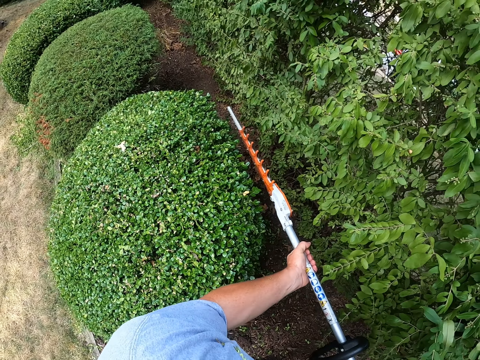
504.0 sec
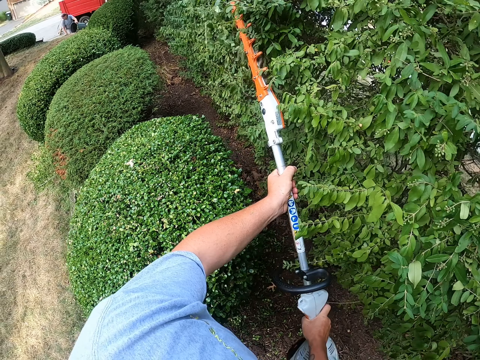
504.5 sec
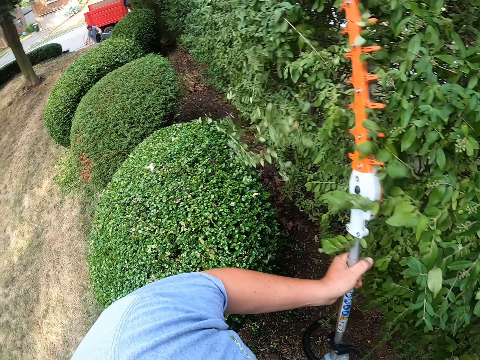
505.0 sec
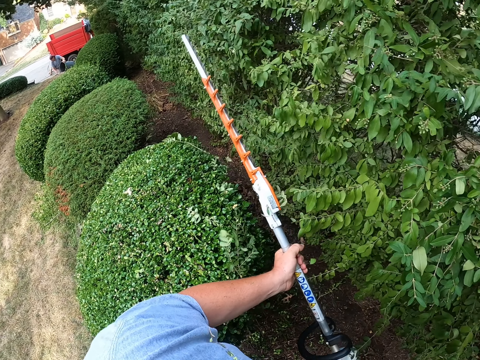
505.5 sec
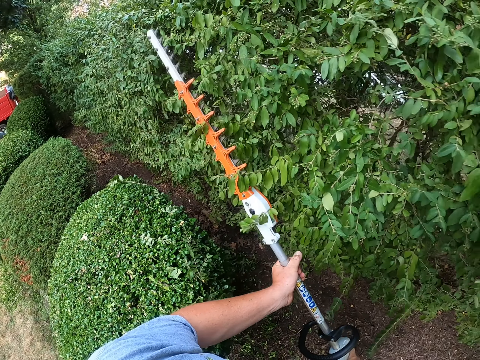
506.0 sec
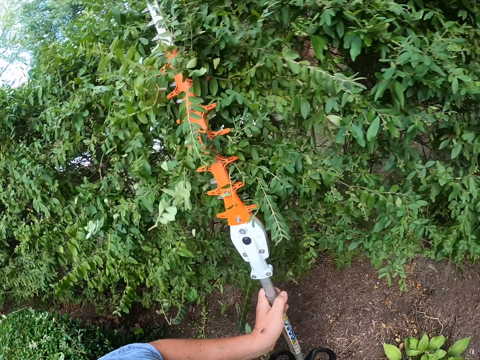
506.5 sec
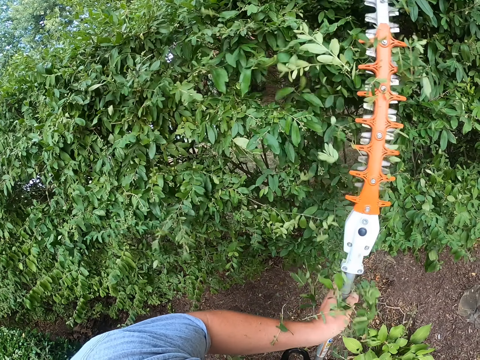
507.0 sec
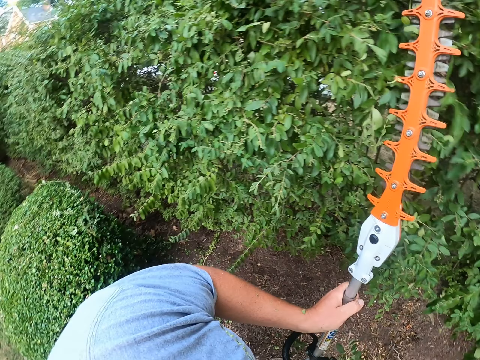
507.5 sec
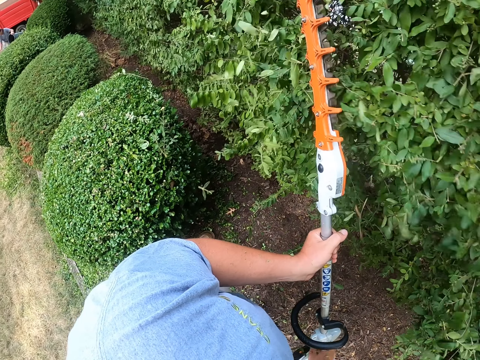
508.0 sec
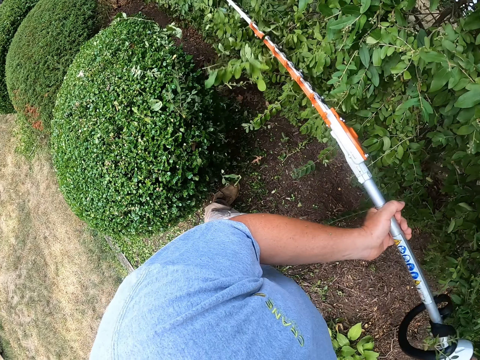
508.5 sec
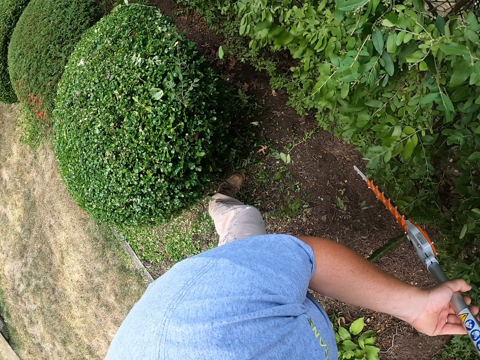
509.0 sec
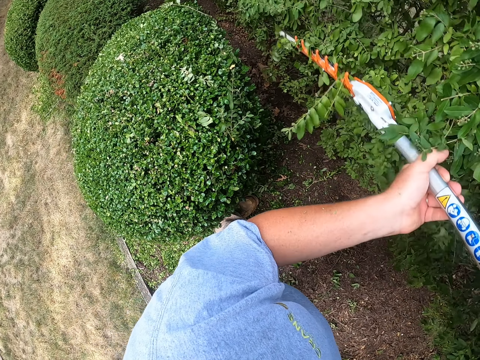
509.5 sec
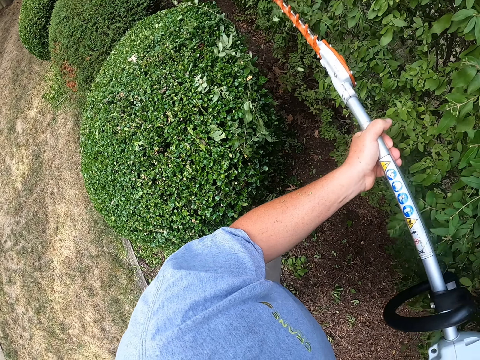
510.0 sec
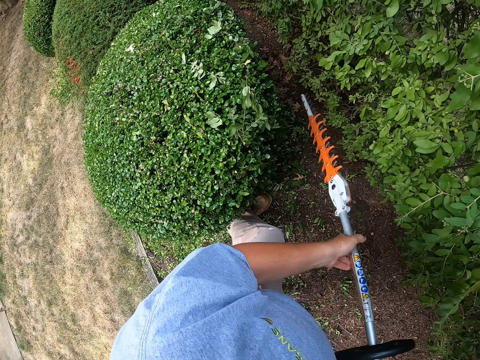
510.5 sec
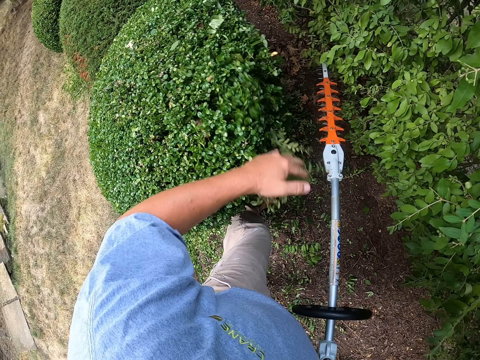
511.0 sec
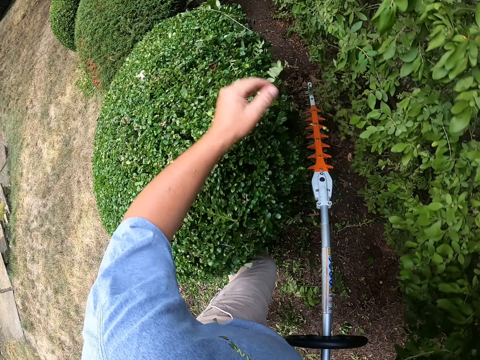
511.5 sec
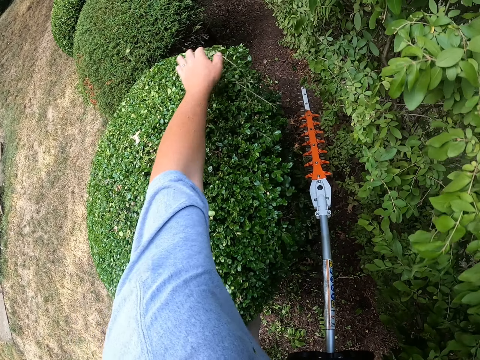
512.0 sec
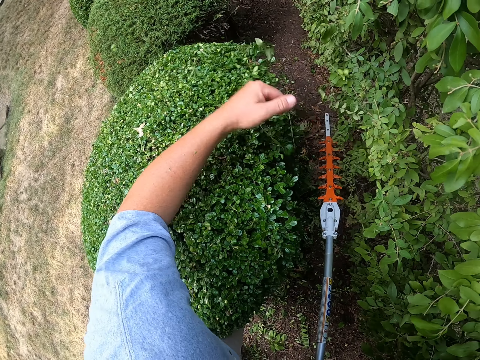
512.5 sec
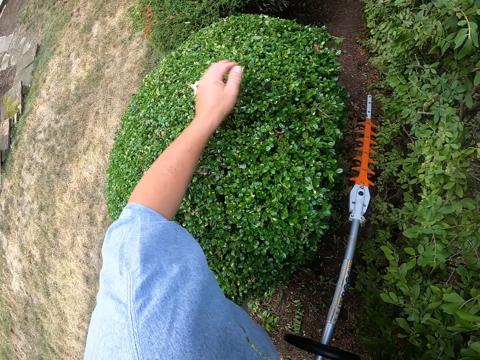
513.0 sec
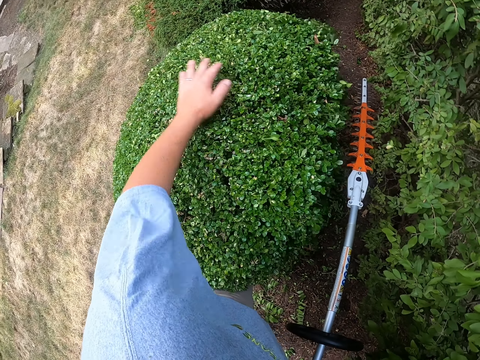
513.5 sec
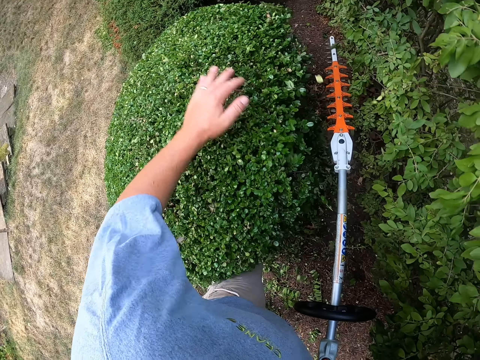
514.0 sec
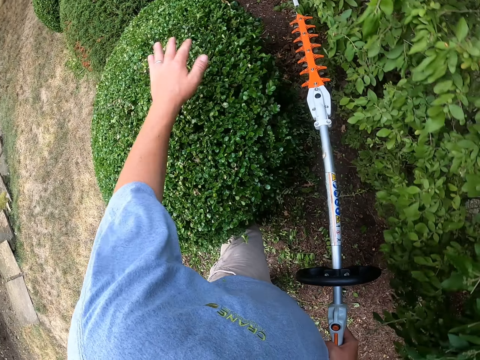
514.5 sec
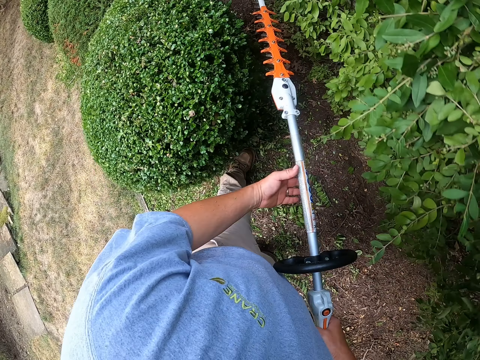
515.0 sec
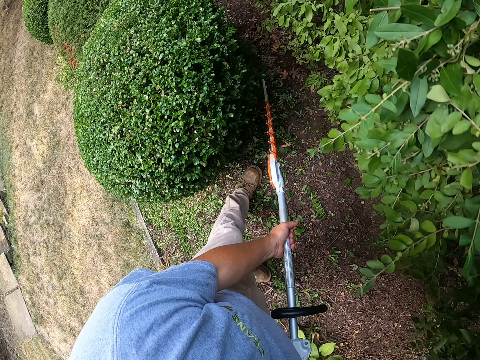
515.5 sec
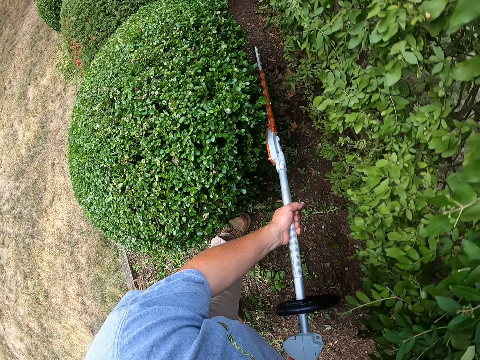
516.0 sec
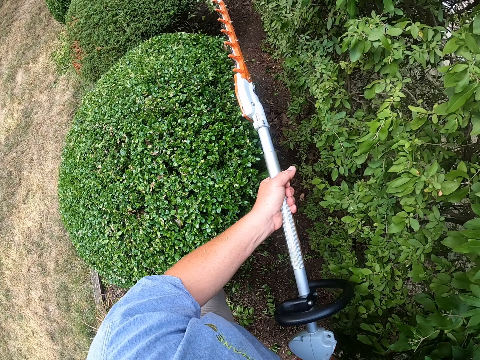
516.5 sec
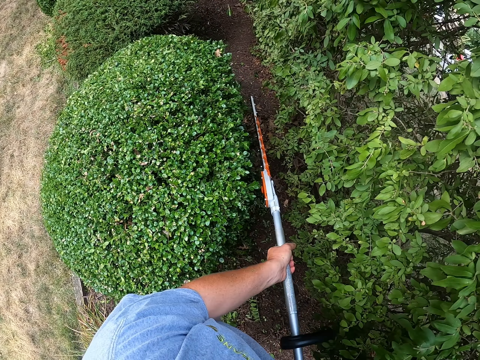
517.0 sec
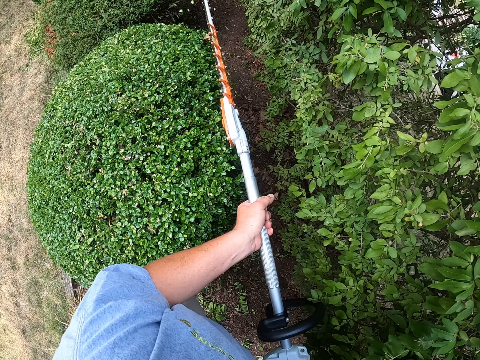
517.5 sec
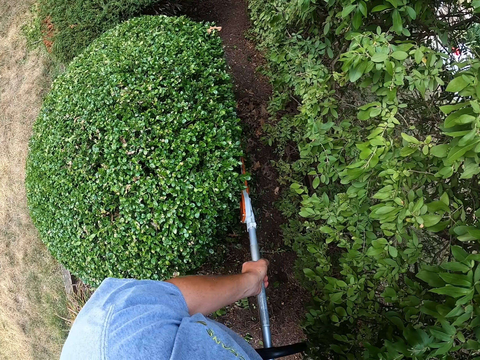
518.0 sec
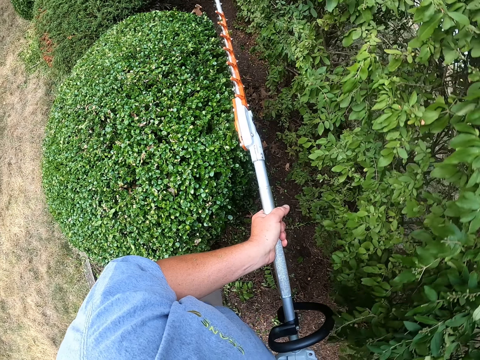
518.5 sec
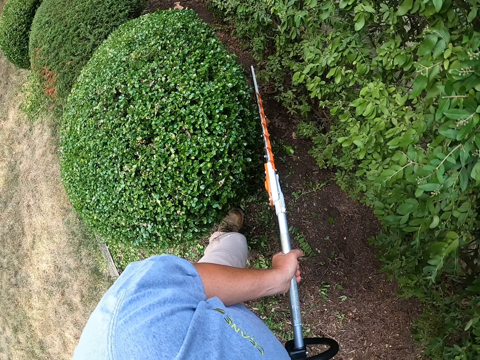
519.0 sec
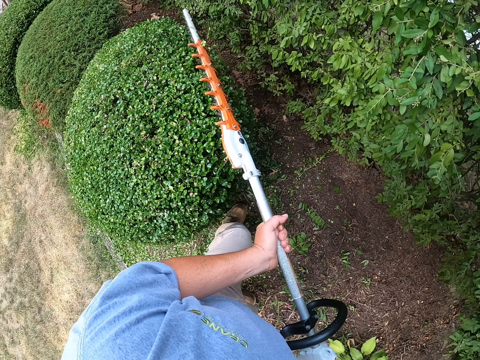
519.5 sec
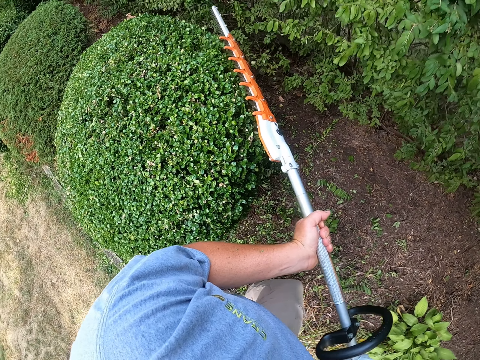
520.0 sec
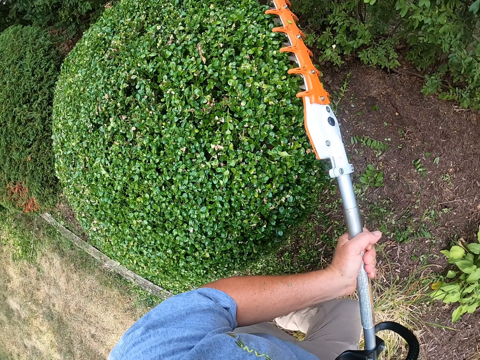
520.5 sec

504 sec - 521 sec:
The camera wearer trims a flower tree fence. He brushes leaves off a hedge with his left hand. He trims the hedge with a hedge trimmer.

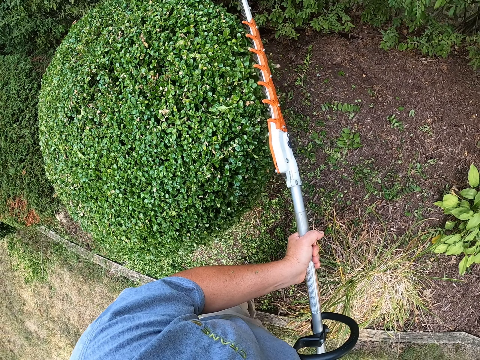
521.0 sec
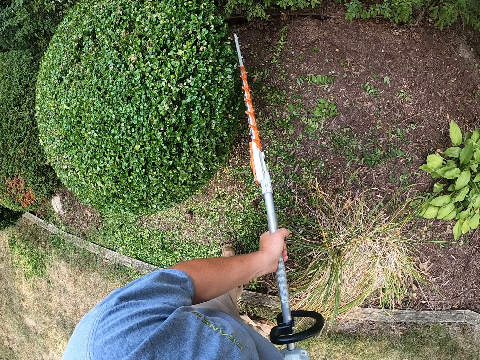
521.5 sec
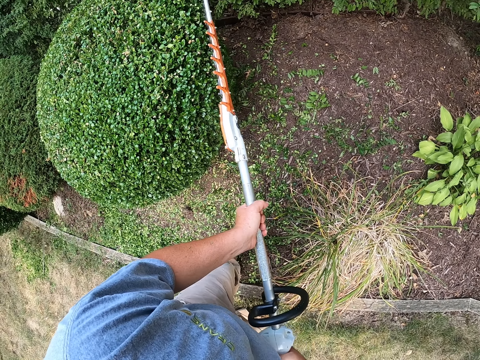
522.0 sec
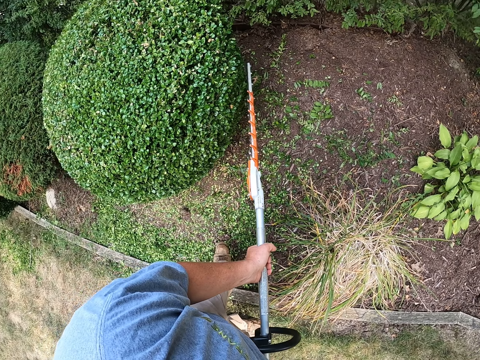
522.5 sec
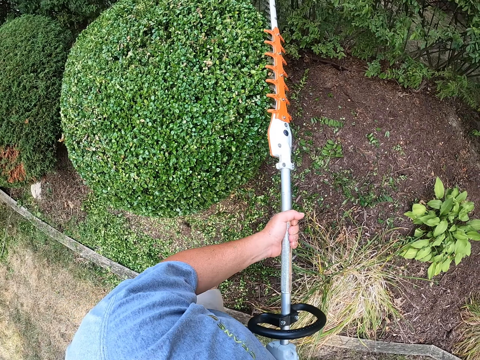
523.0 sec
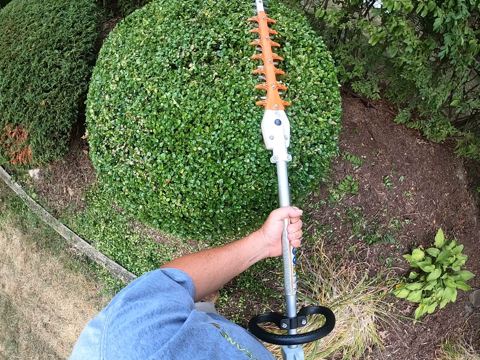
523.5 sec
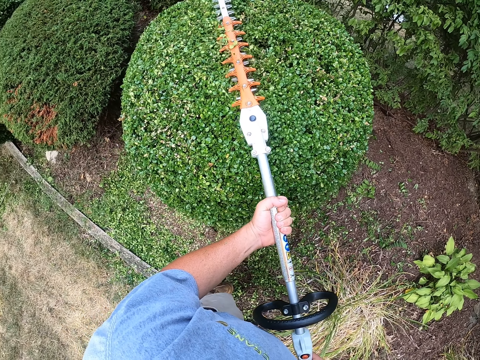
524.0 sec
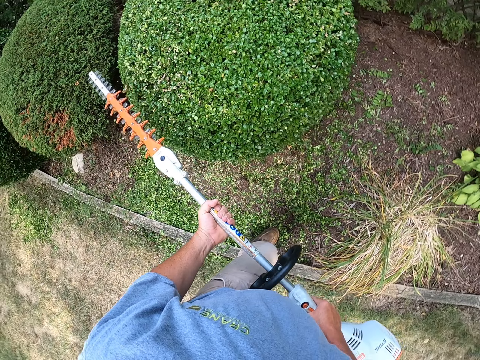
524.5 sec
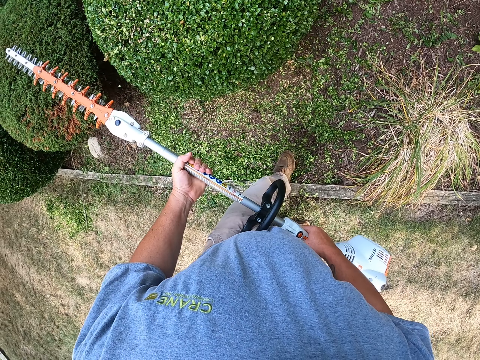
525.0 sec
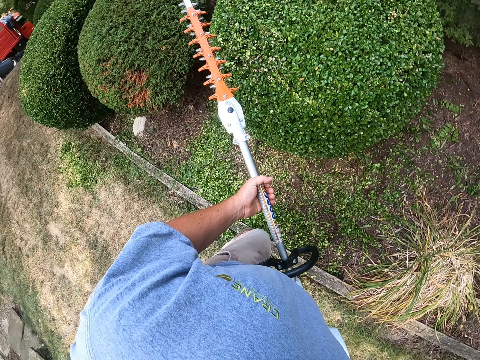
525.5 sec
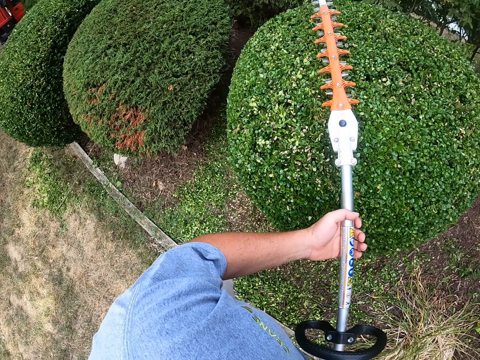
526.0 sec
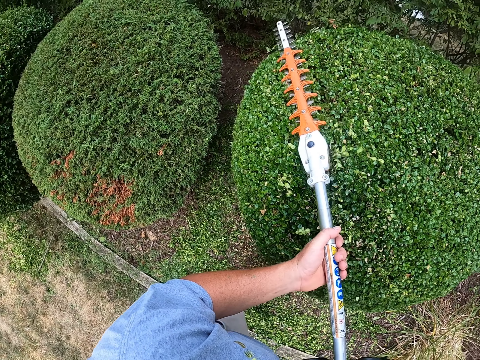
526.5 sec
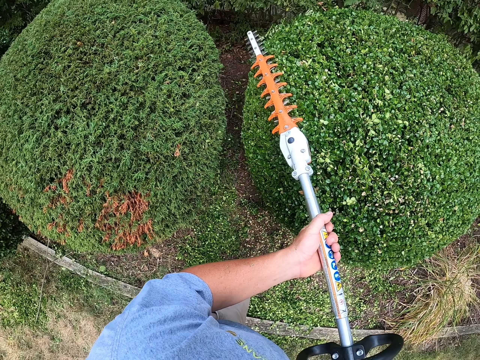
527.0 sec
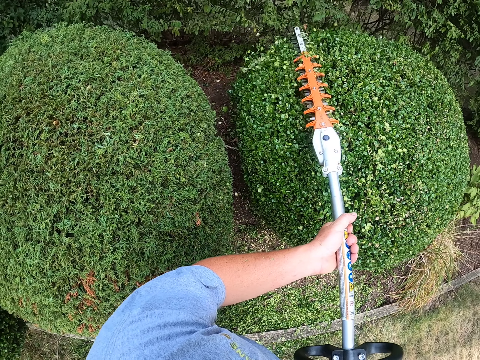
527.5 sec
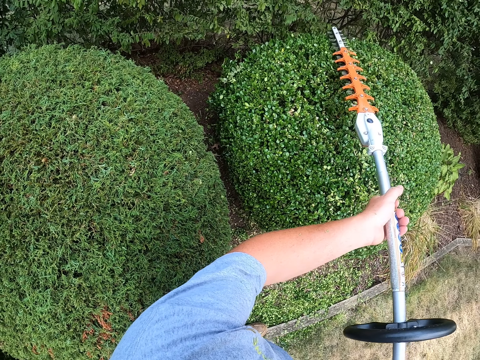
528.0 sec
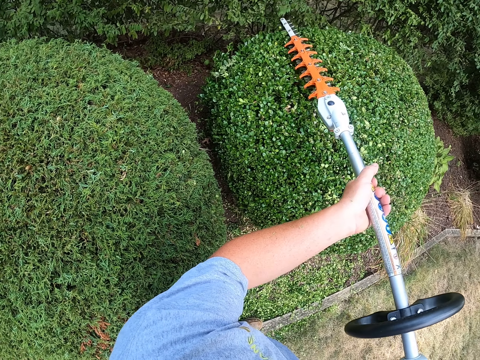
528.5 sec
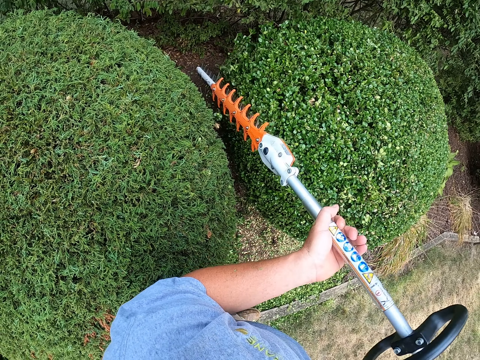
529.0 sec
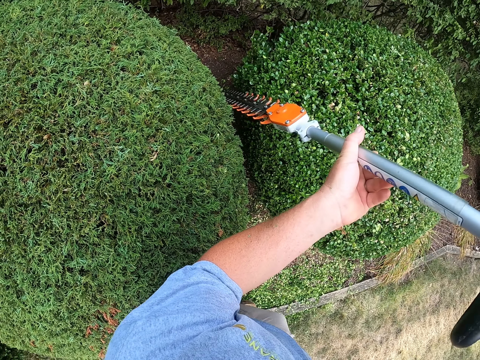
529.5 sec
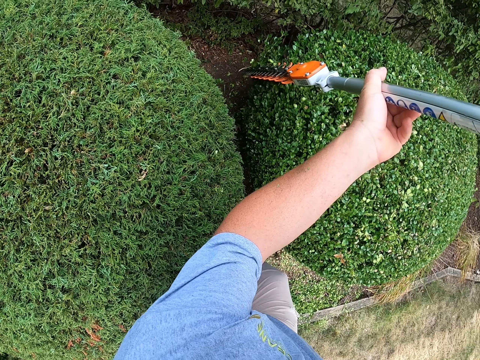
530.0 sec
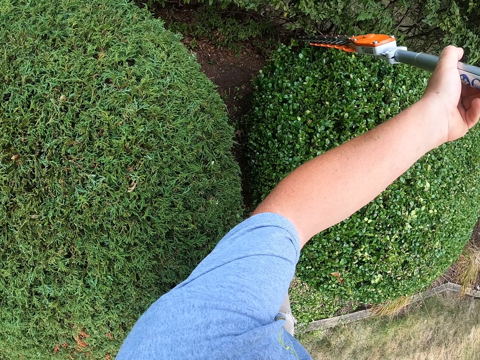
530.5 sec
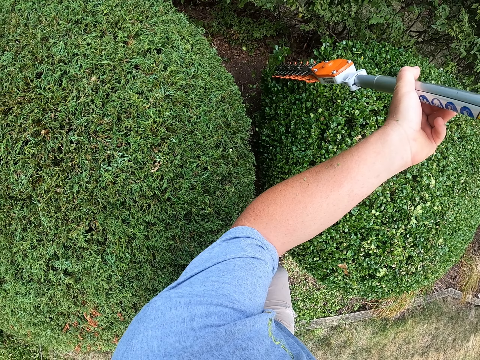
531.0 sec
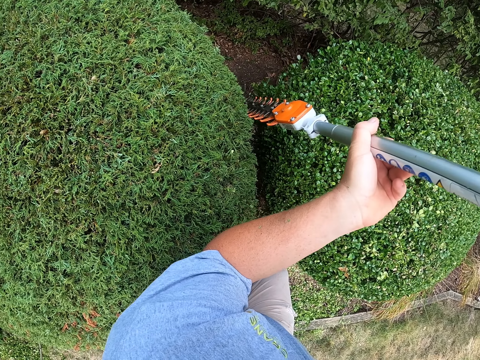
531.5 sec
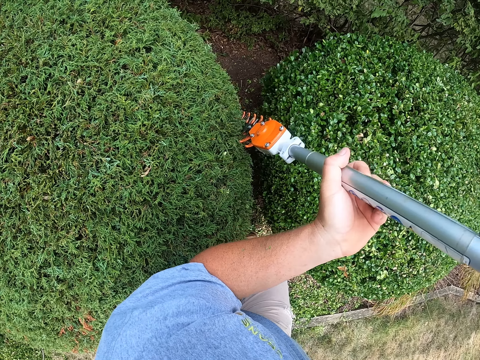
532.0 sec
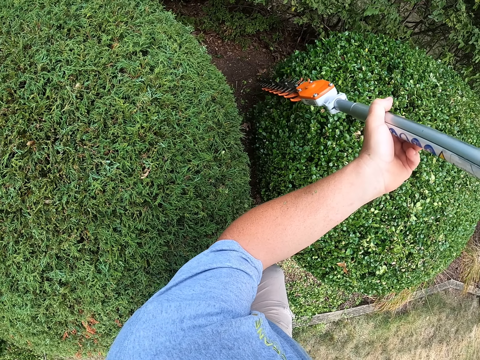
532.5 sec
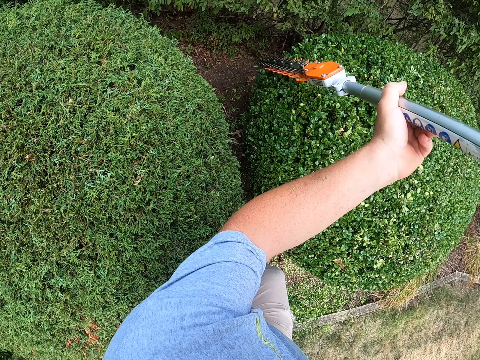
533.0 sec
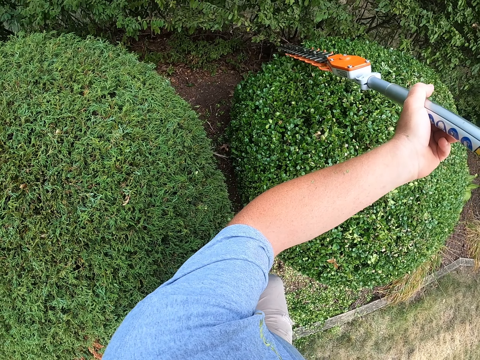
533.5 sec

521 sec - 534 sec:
The camera wearer stops trimming. They trim the flower tree.
